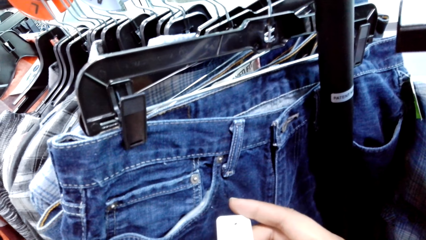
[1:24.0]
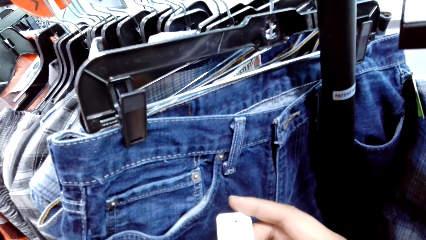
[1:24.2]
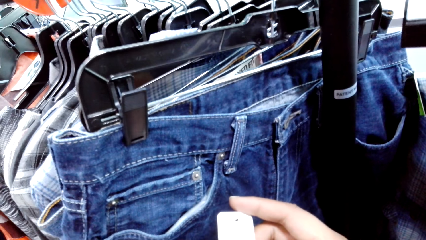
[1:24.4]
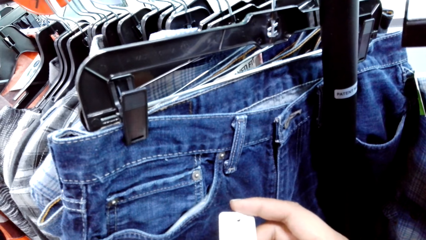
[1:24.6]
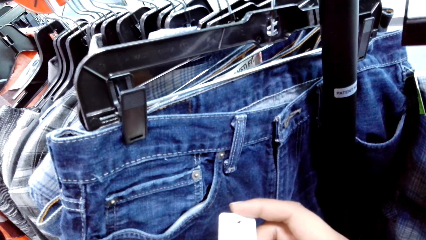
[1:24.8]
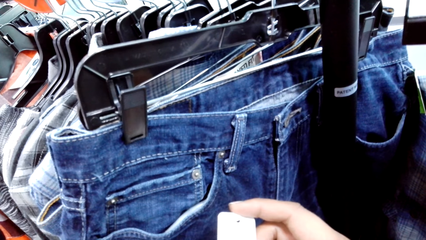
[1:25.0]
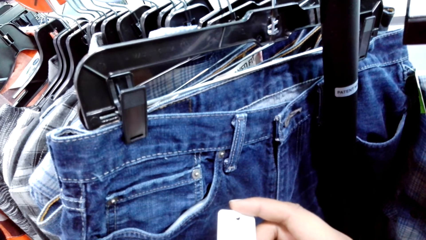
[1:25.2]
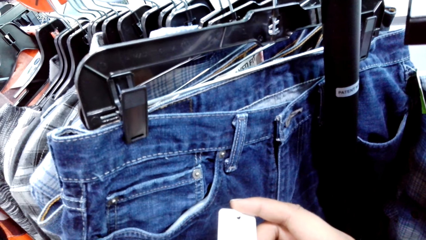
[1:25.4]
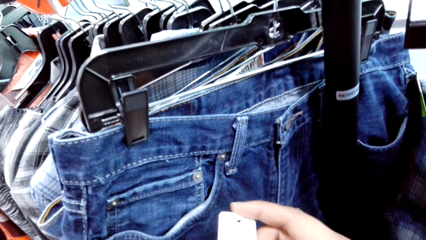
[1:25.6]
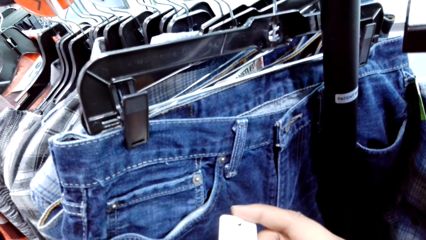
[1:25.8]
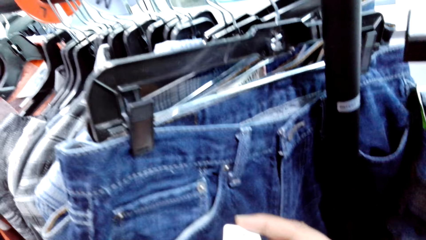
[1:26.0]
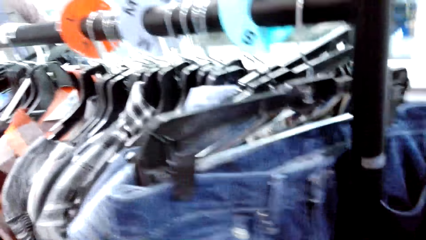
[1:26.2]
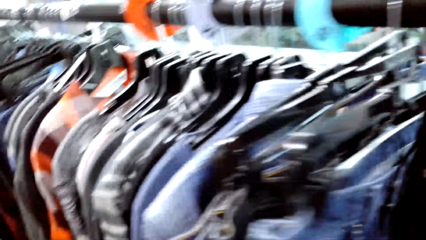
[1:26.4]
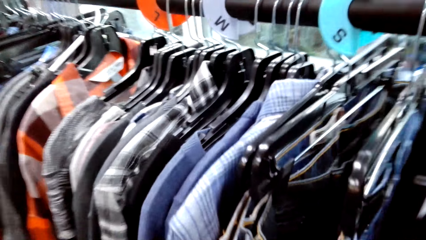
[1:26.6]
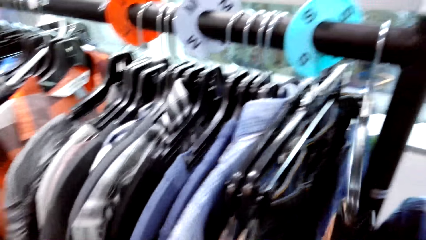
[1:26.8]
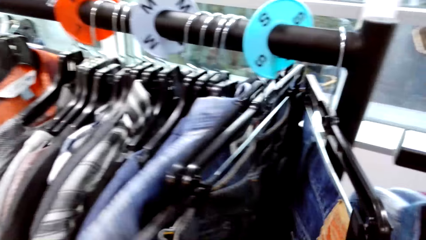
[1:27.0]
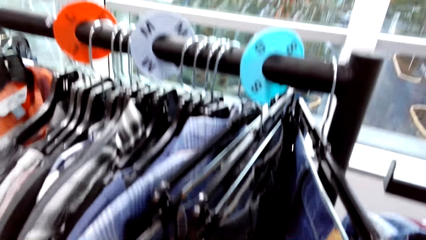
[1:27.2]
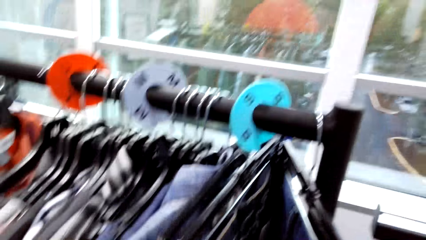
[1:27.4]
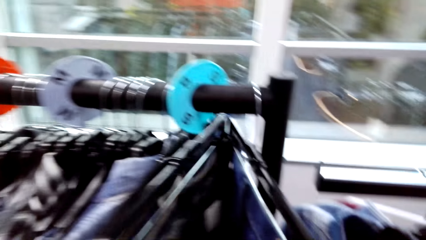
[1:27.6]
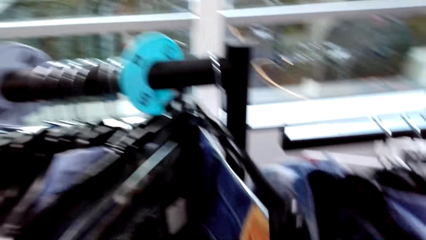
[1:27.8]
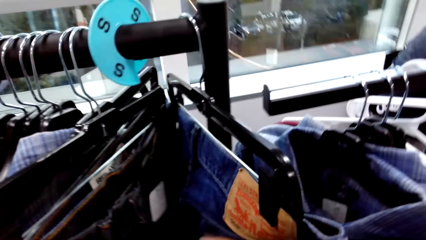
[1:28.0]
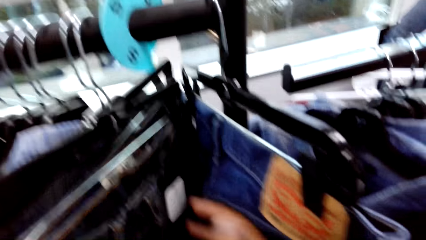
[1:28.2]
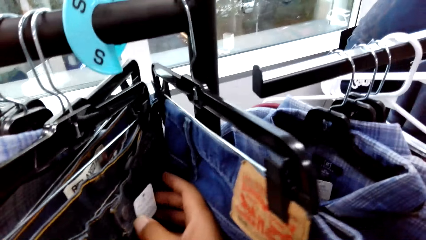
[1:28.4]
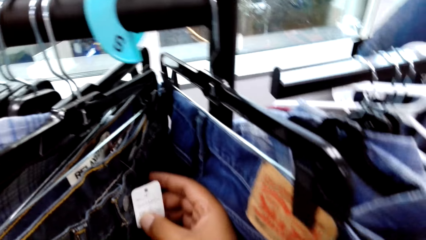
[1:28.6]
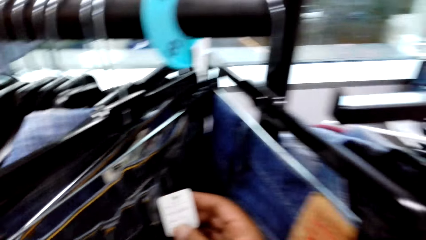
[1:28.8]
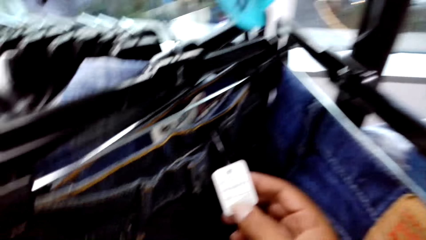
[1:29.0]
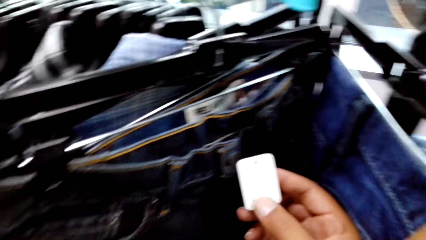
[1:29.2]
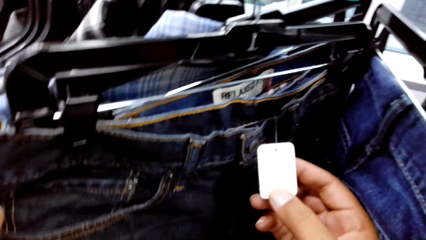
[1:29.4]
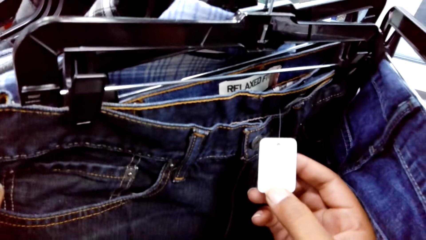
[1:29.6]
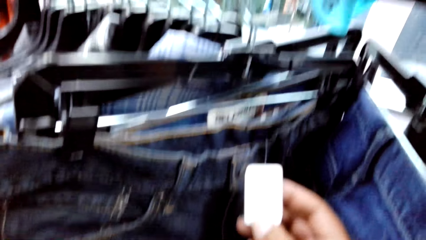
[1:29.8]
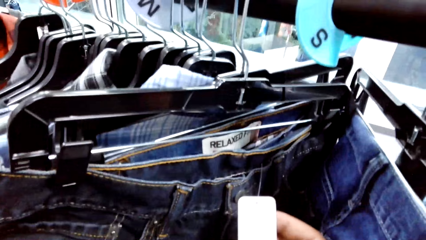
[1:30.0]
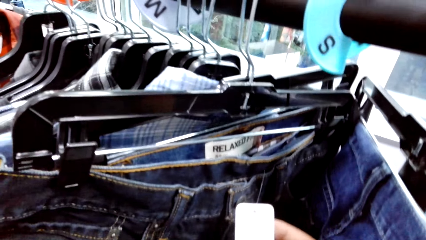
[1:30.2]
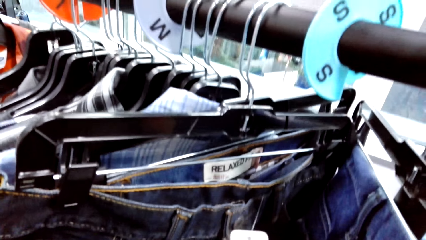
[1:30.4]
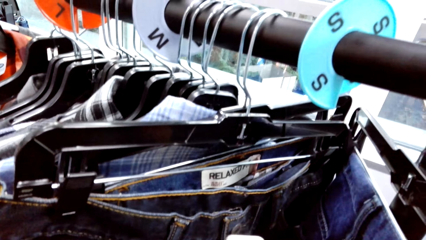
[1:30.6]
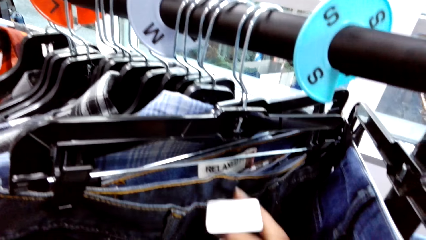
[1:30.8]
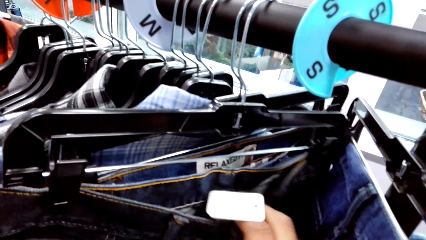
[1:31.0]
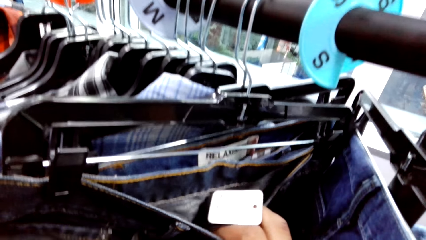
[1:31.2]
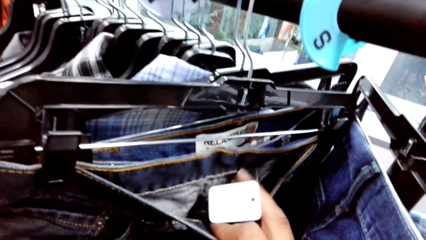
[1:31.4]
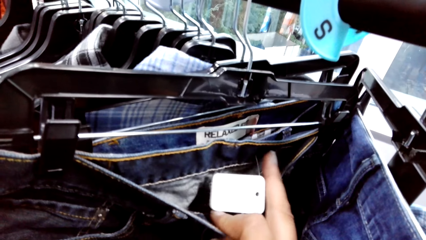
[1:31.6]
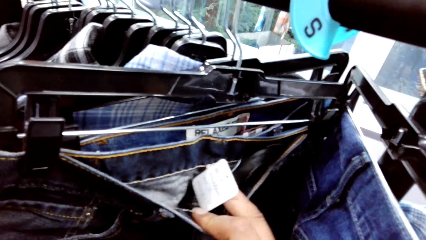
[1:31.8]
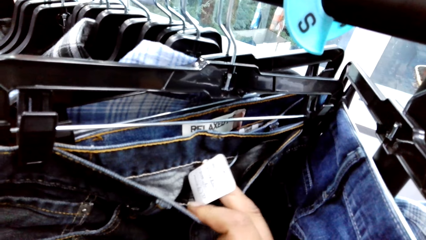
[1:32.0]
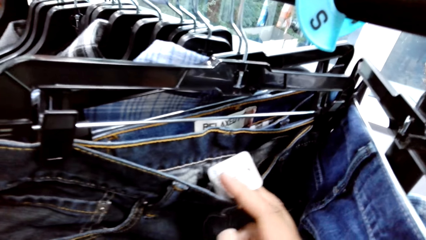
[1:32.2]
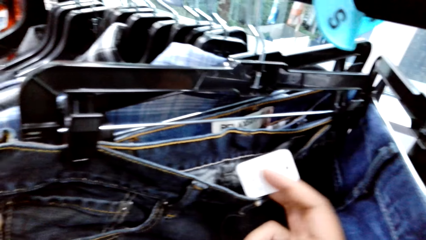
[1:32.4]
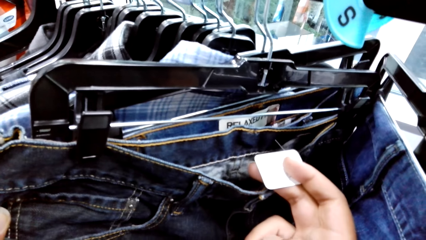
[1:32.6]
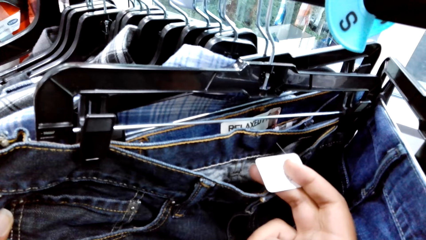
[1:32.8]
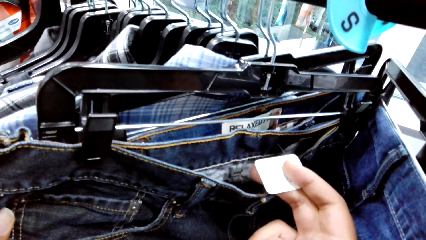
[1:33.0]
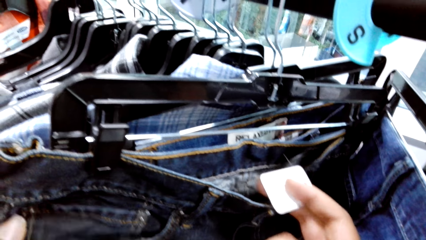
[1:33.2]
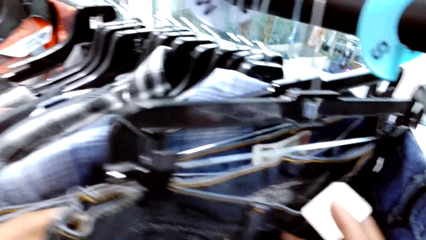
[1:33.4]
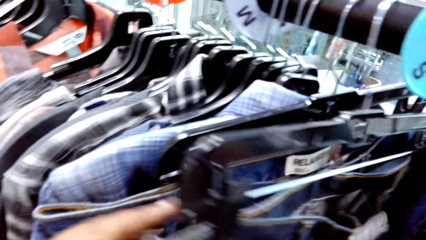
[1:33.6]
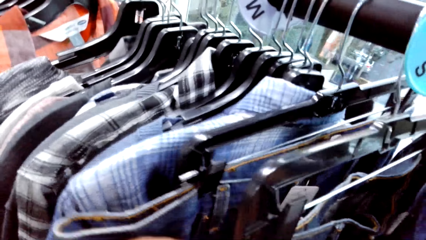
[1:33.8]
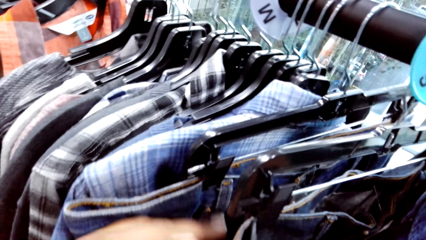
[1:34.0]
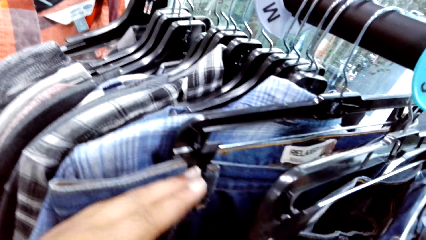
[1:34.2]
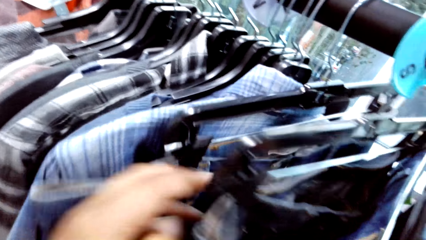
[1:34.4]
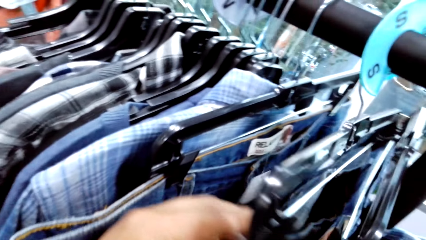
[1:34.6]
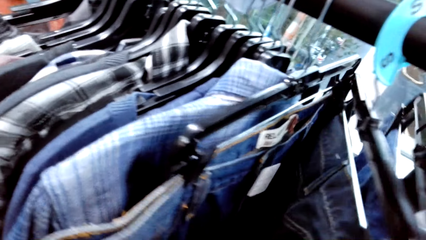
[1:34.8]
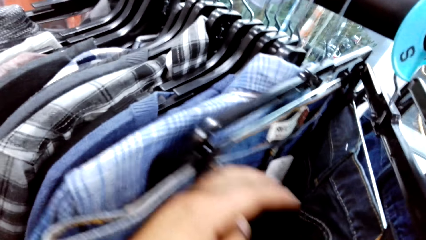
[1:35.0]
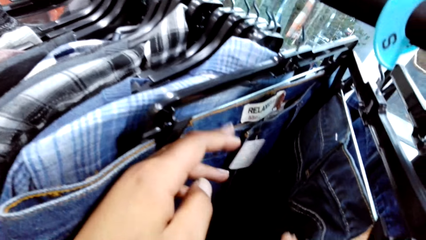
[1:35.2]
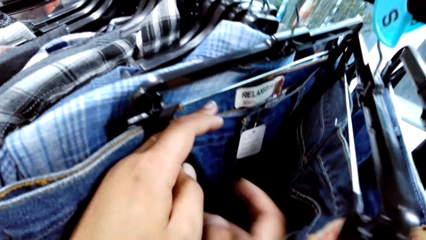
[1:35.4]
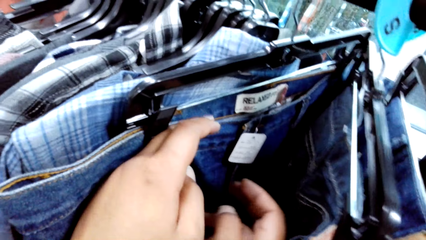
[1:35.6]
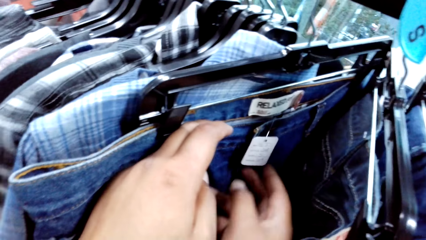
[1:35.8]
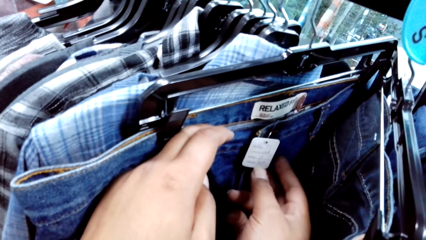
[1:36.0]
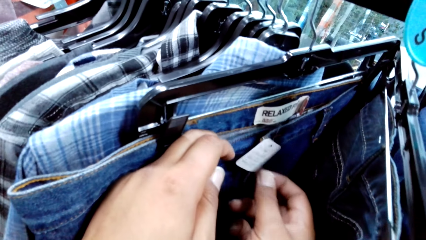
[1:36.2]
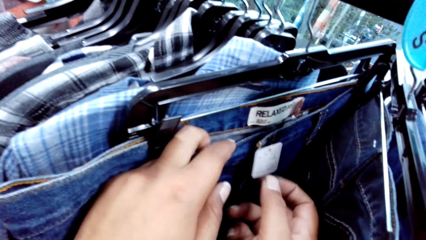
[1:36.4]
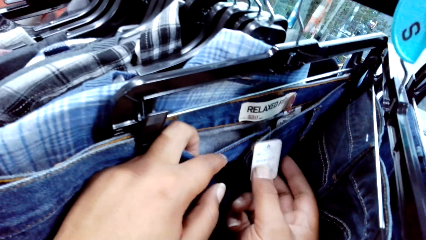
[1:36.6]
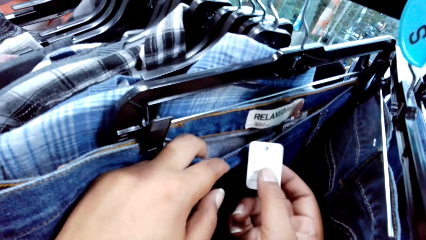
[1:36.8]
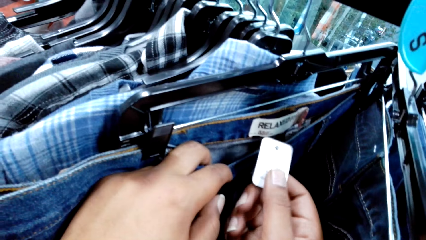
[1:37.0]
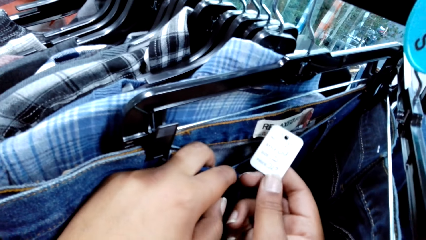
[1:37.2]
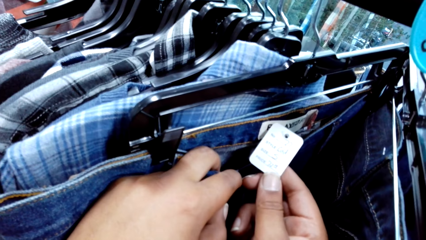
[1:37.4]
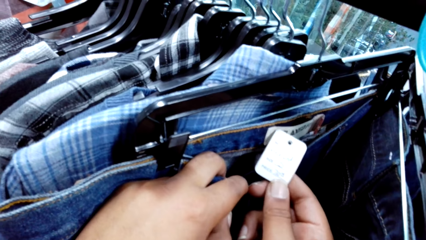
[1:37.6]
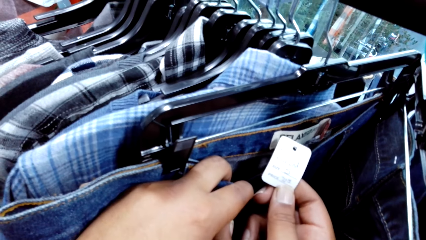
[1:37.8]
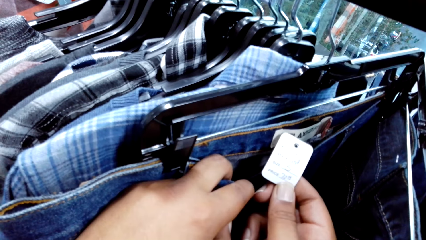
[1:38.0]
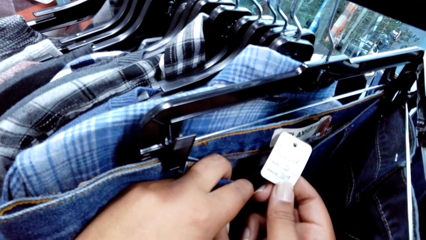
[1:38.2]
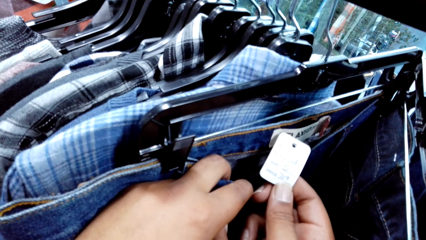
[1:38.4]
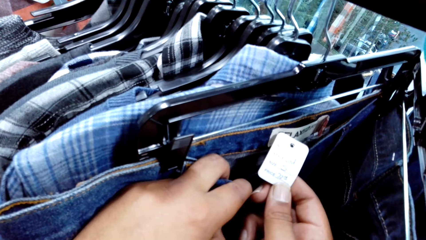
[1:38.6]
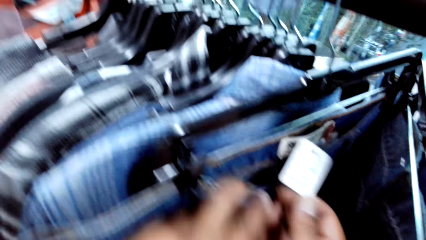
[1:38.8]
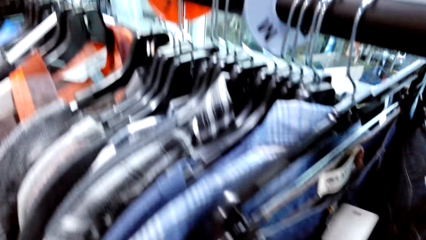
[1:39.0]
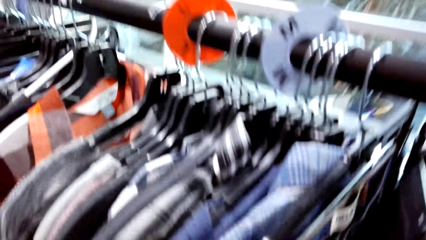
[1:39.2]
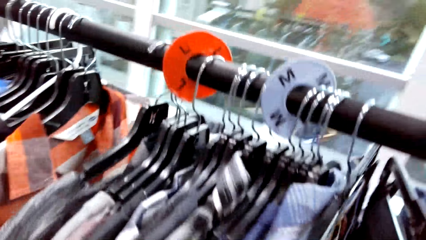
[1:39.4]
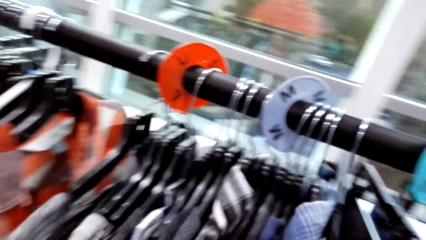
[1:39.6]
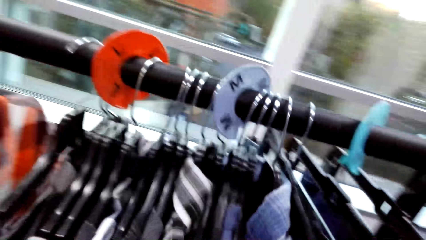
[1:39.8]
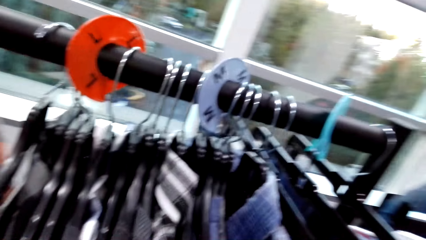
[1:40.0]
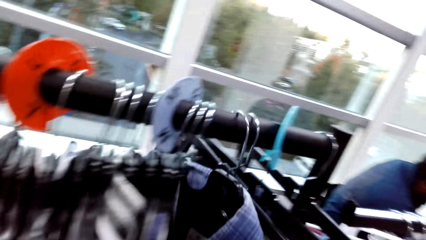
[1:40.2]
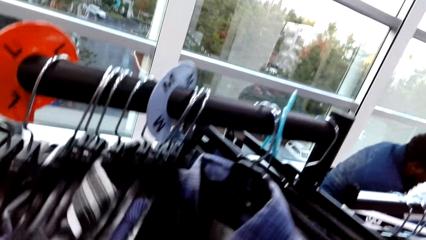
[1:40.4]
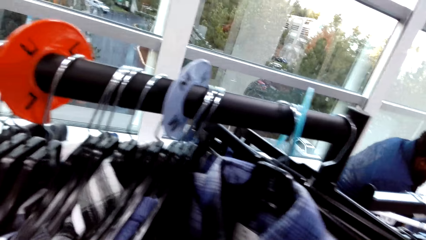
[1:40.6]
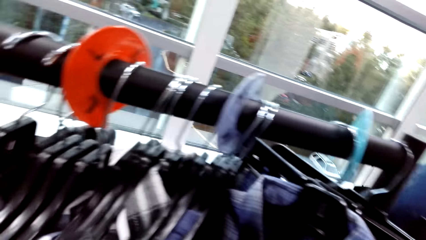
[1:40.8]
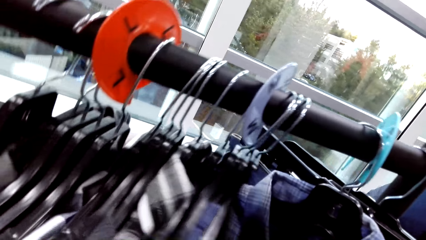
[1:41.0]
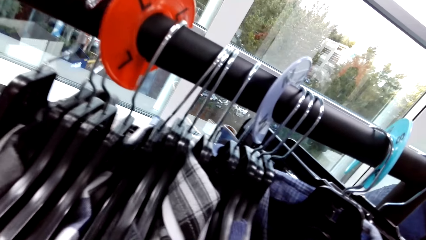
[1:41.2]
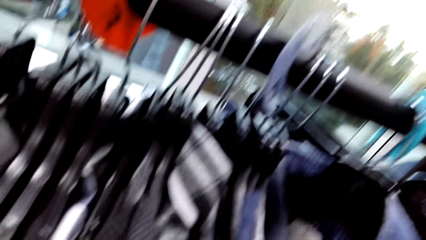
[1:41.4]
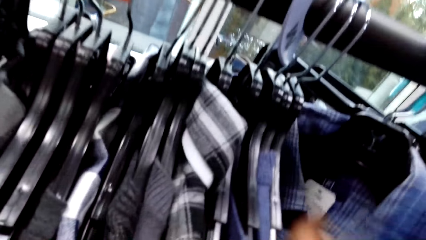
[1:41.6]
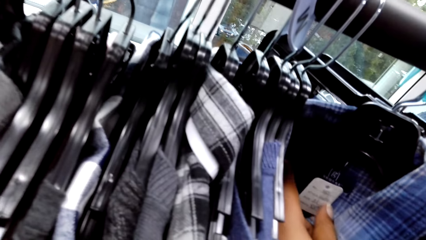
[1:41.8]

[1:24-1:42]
The camera wearer holds a label on a pair of jeans on a hanger on the clothes rack with his right hand. He touches a pair of jeans on a hanger on the clothes rack with his left hand. He holds a label on the pair of jeans with his right hand. He moves a shirt on a hanger on the clothes rack with his right hand.
